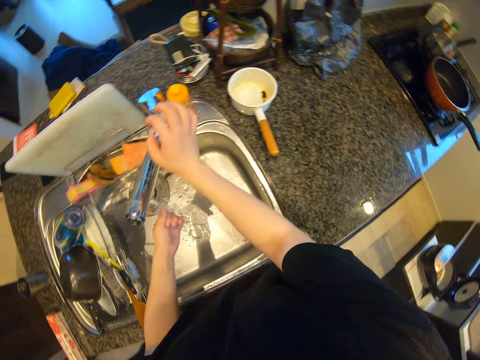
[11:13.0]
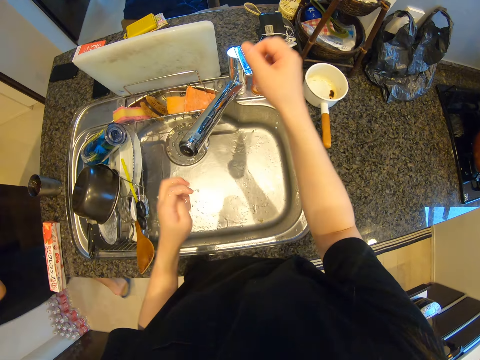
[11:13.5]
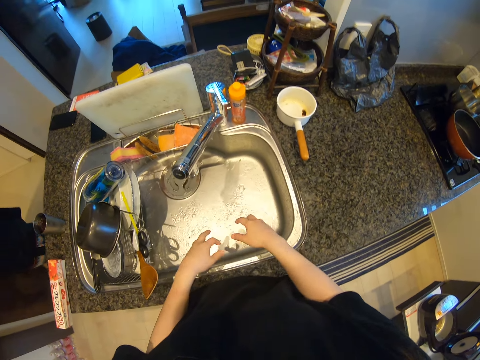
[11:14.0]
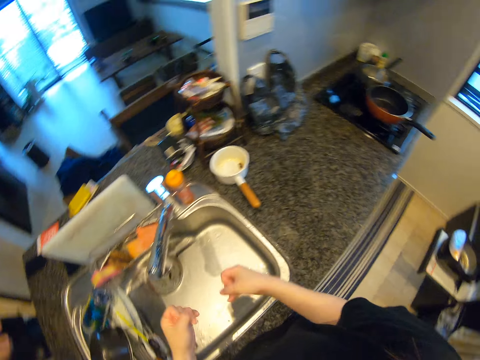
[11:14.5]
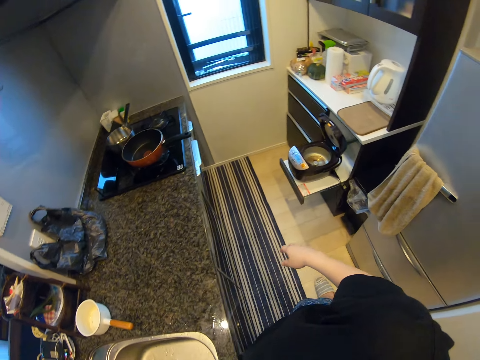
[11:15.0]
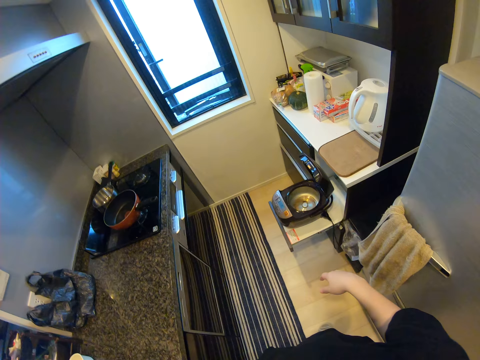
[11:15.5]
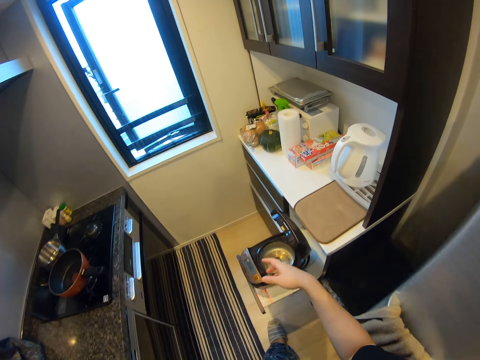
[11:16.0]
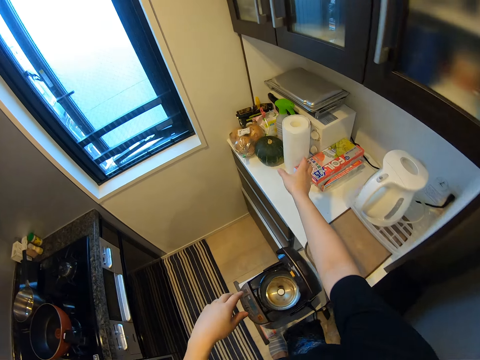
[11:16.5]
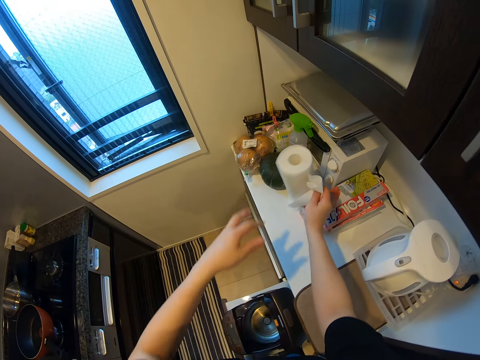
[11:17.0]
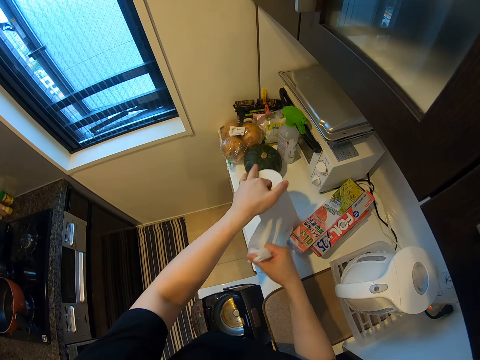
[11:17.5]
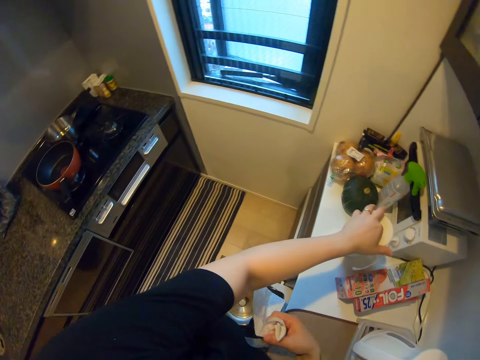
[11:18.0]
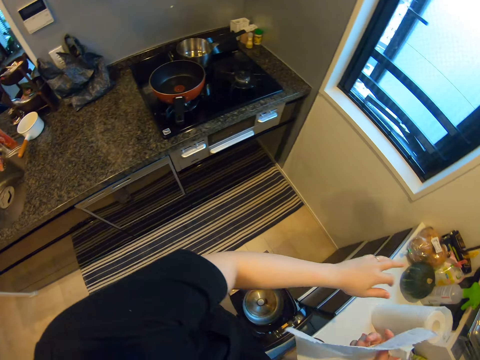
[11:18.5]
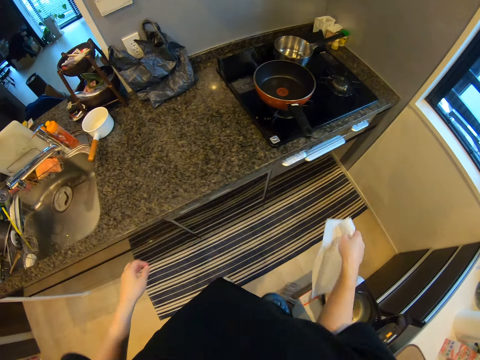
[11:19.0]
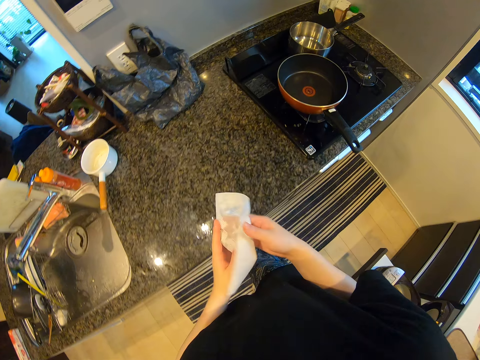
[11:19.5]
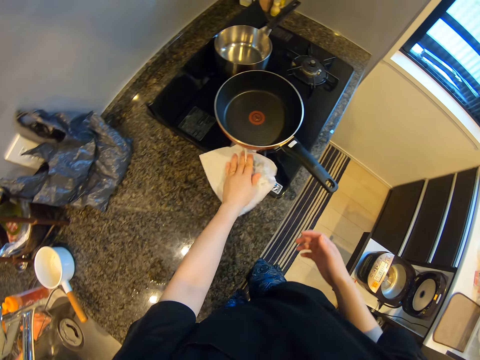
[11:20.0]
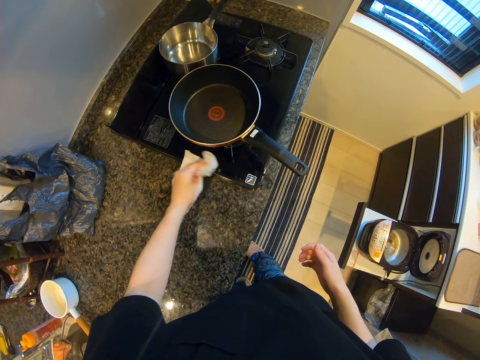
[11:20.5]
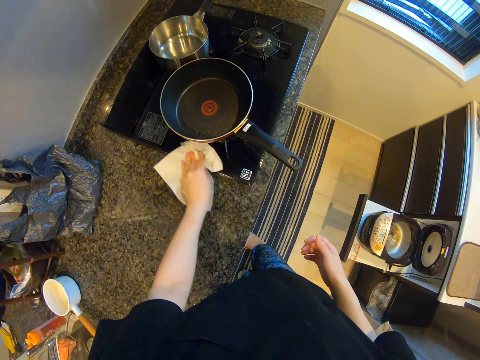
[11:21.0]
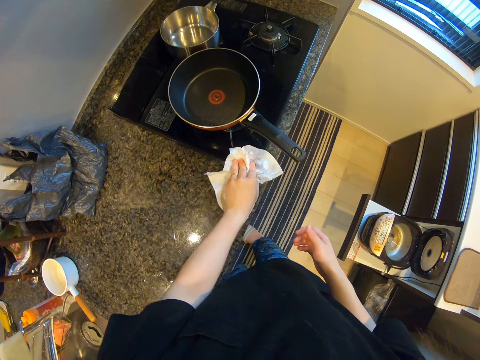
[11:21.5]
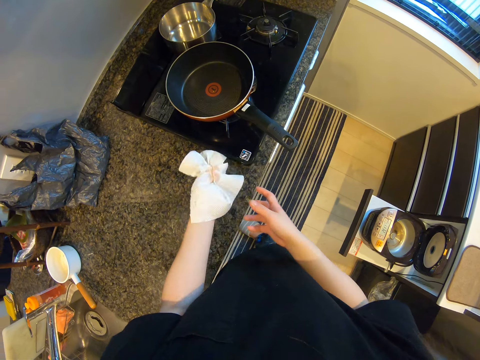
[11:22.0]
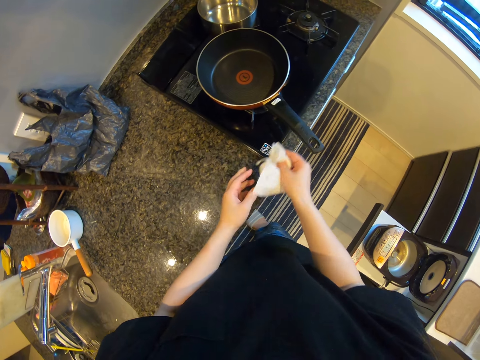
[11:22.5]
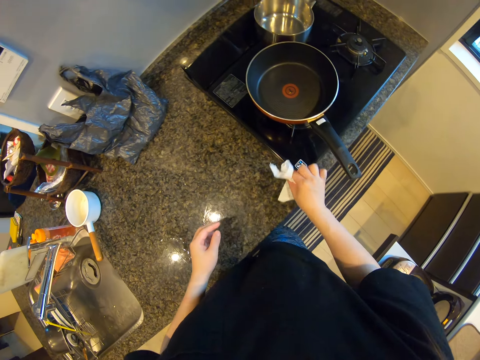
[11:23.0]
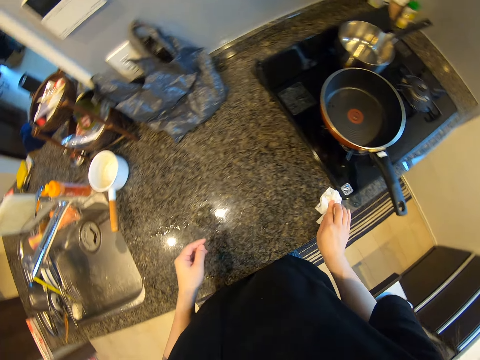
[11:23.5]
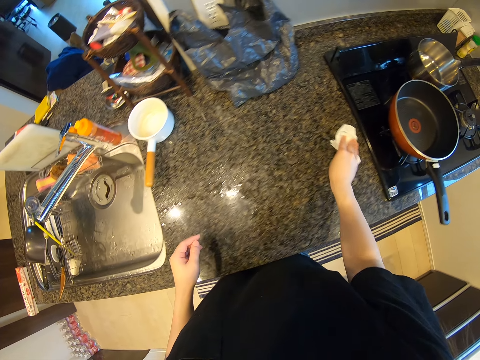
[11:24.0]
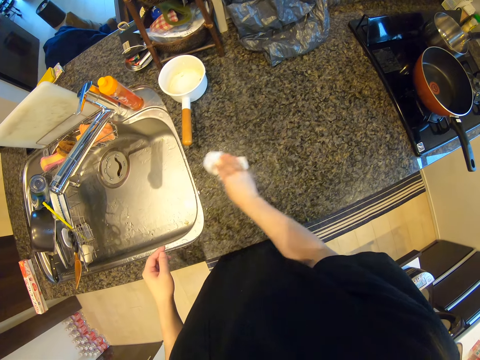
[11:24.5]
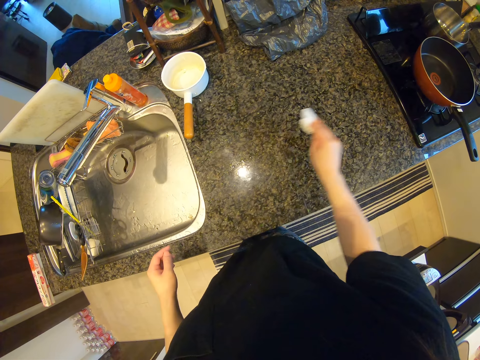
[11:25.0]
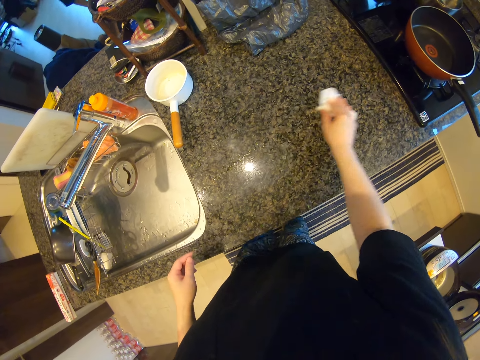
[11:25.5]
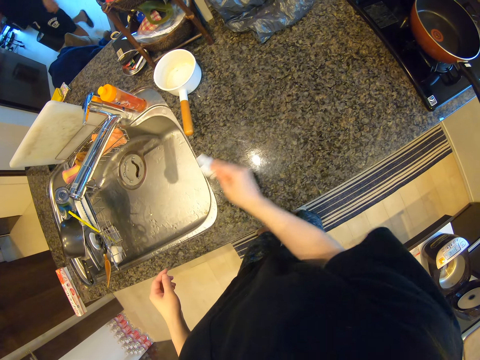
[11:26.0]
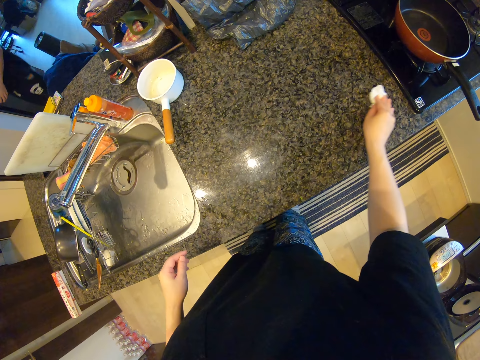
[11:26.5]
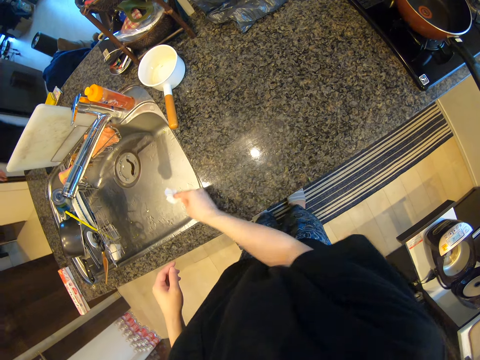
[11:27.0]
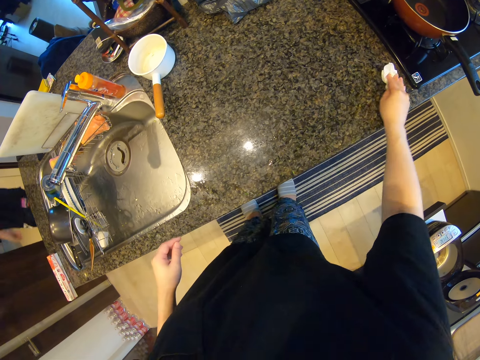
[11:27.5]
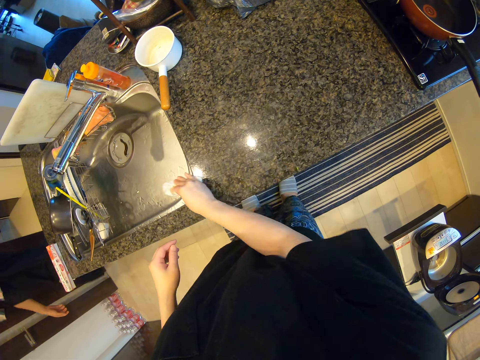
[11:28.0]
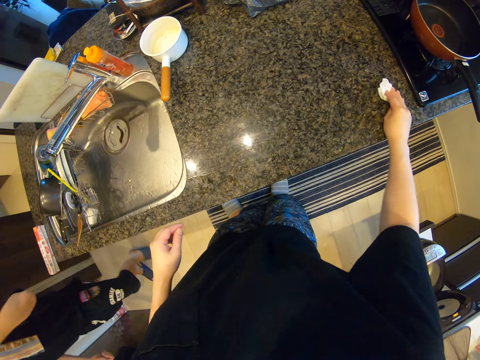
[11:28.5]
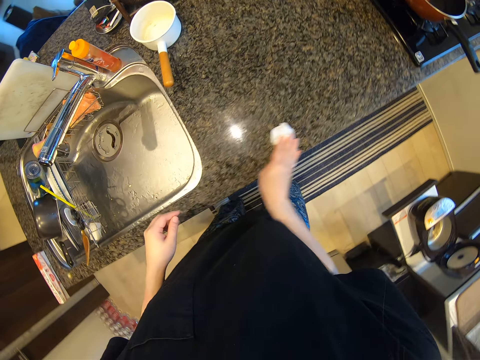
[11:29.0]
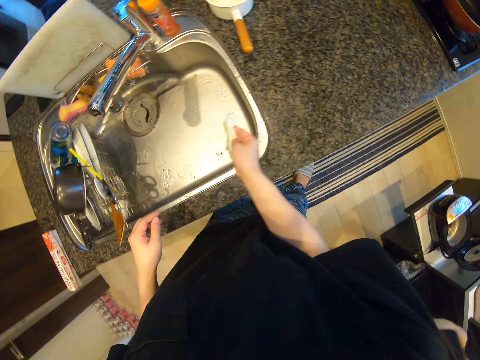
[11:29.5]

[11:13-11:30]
The camera wearer washes hands. They turn off the tap. They pull a paper roll. They cut the kitchen tissue roll. They wipe the kitchen counter top with the tissue. They wipe the cooker. They converse with a man. They wipe the kitchen bench. The man converses with the camera wearer.

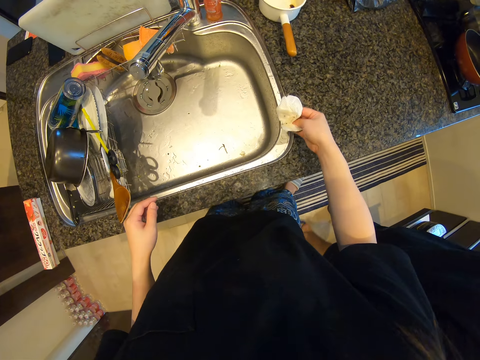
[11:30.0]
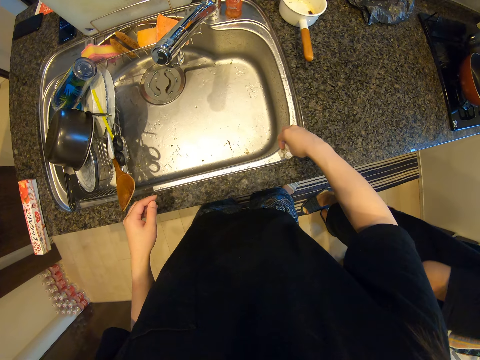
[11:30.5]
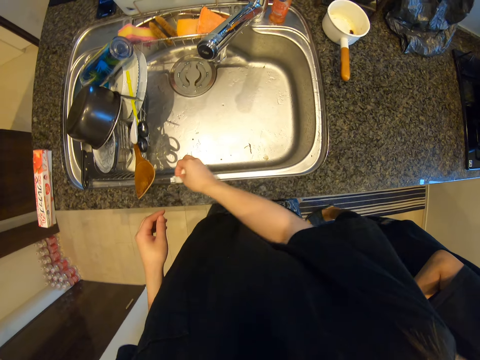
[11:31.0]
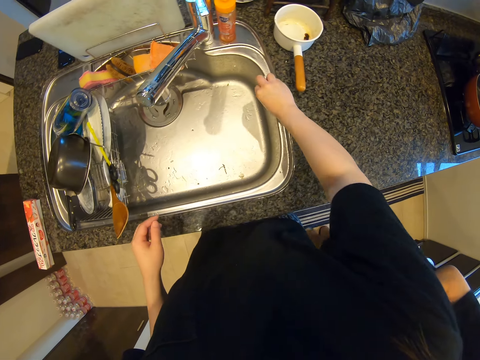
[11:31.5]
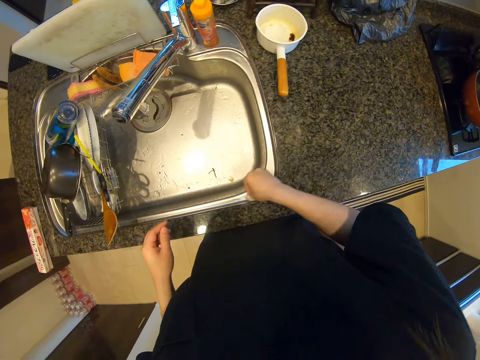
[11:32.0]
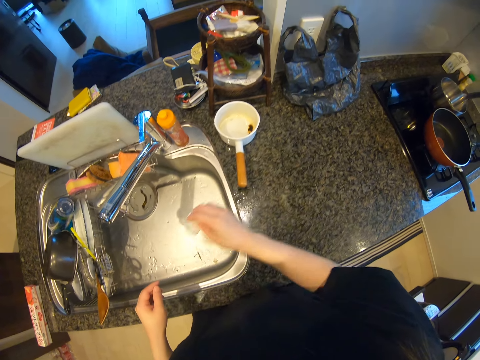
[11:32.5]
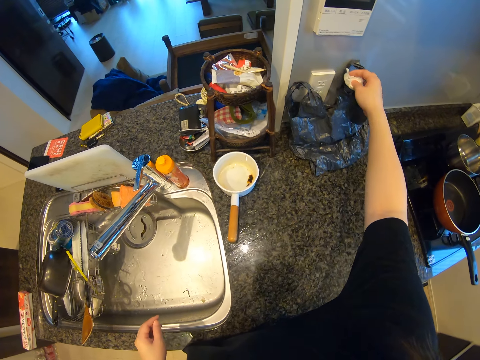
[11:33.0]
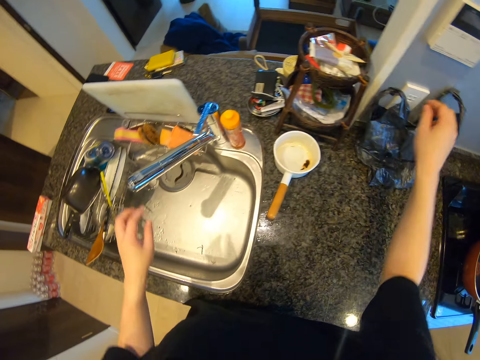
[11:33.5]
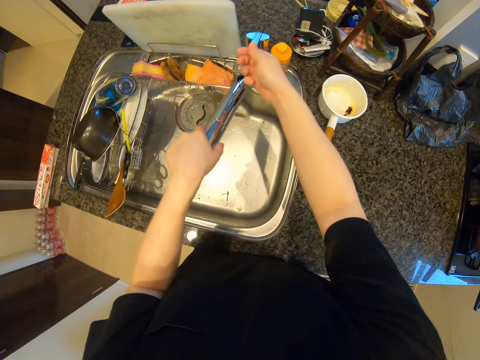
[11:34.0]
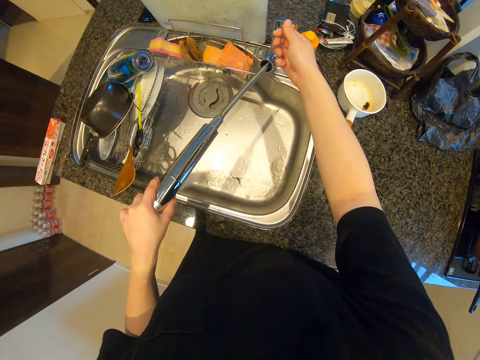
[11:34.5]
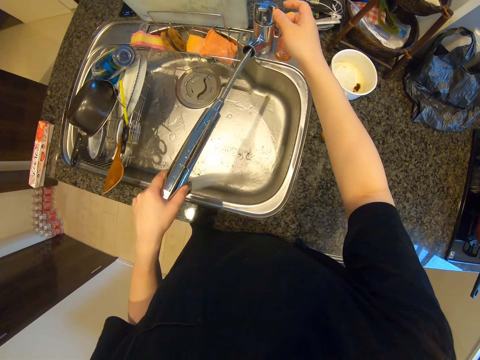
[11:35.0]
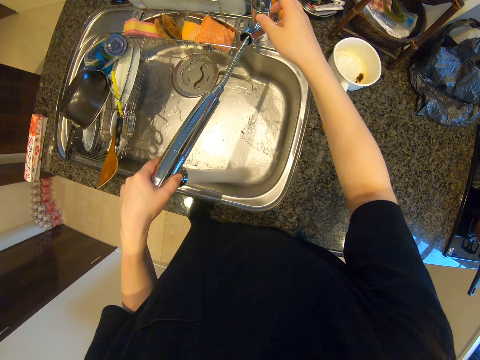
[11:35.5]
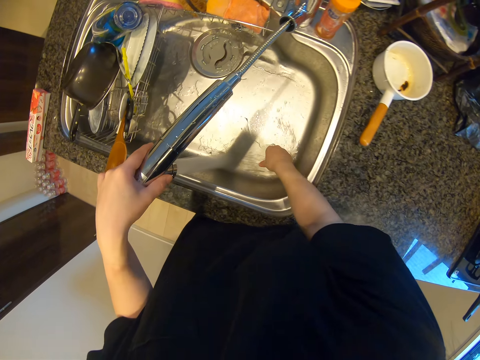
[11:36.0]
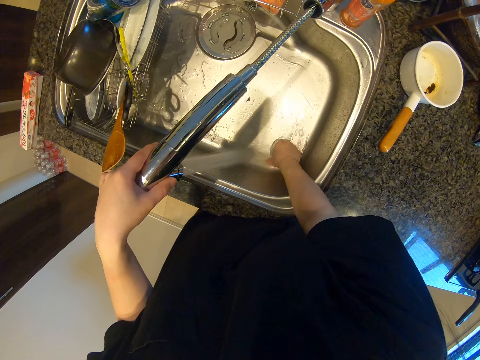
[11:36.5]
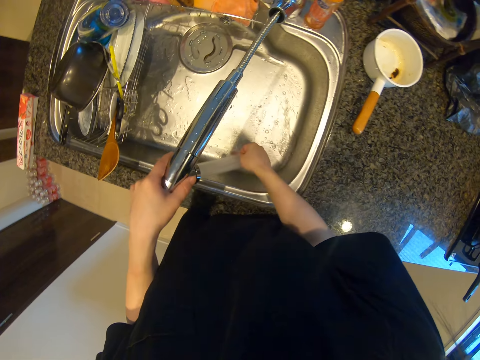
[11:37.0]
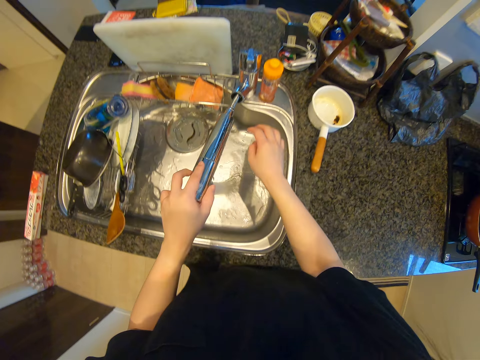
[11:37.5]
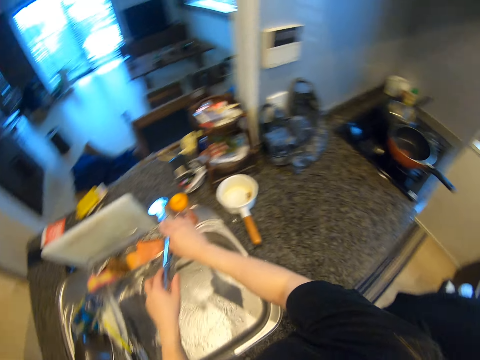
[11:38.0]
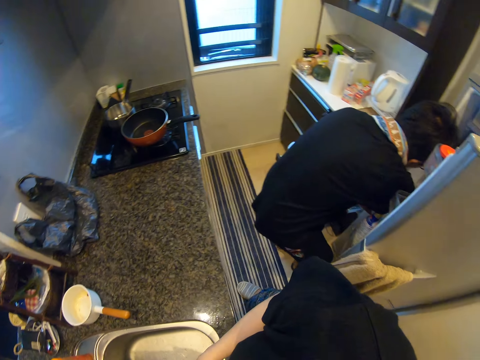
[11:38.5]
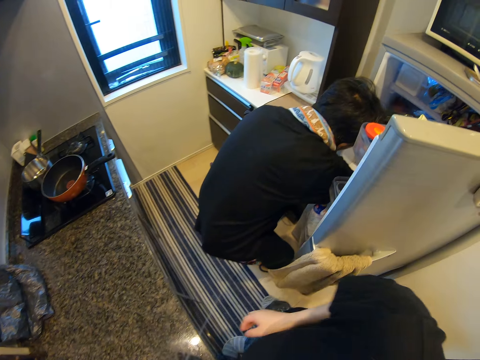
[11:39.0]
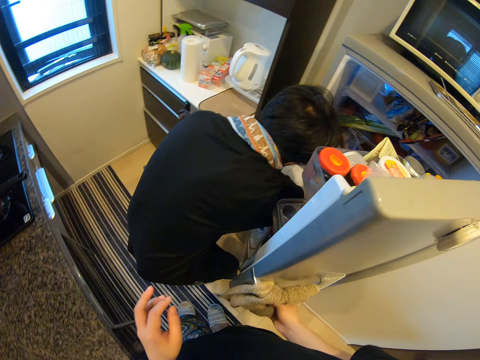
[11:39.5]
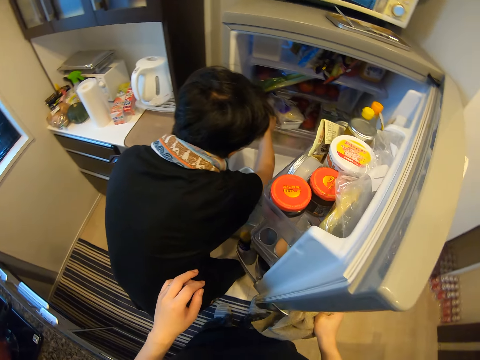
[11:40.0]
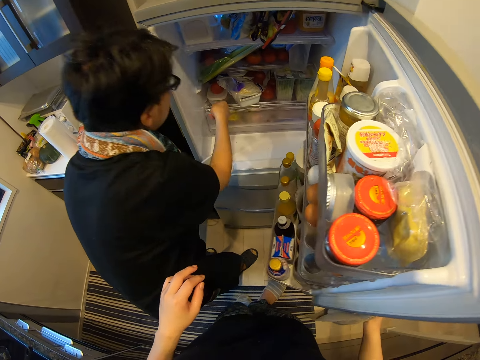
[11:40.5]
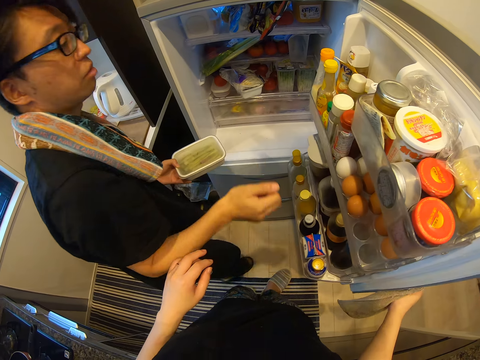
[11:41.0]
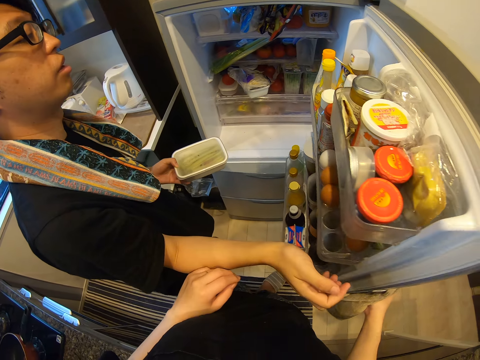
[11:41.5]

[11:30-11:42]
The camera wearer puts the paper in a paper bag. They pull the tap. They open the tap. They rinse the sink. They converse with a man. The man converses with the camera wearer.
